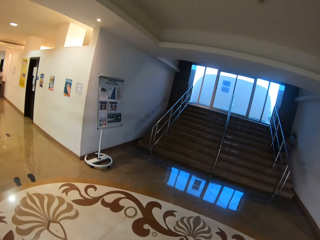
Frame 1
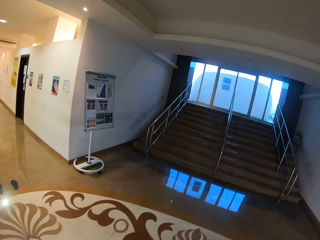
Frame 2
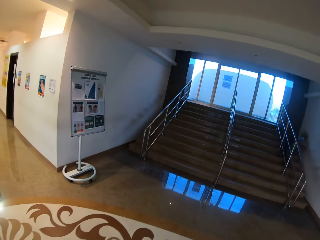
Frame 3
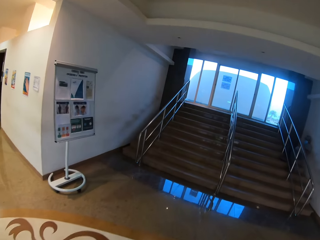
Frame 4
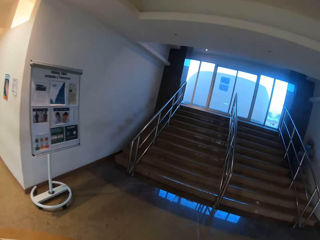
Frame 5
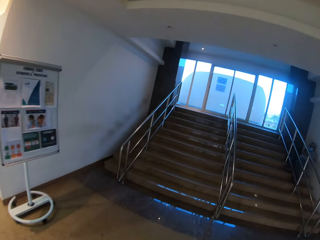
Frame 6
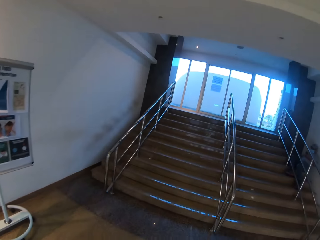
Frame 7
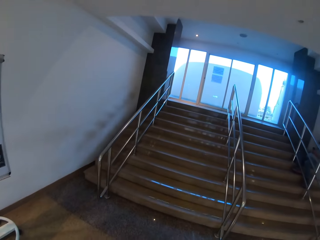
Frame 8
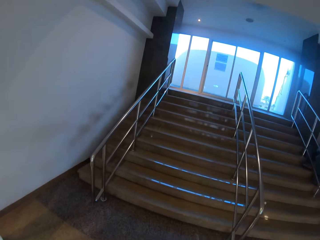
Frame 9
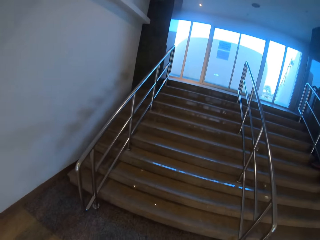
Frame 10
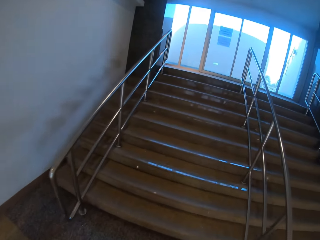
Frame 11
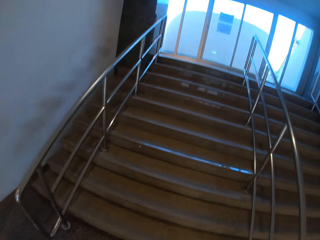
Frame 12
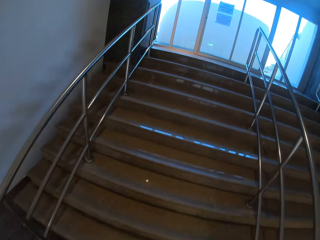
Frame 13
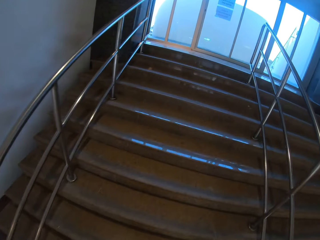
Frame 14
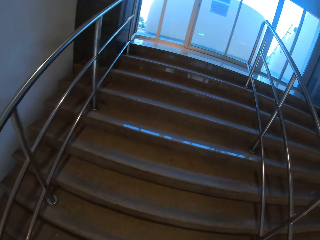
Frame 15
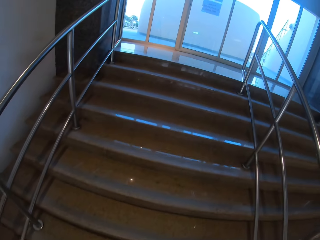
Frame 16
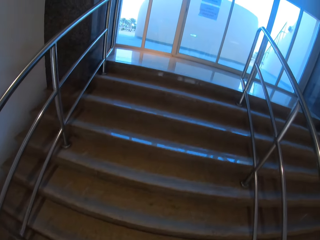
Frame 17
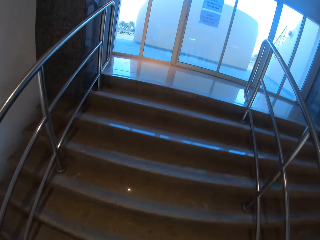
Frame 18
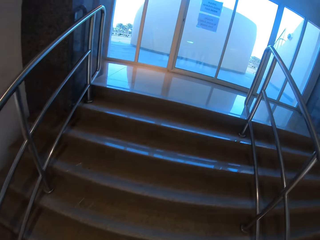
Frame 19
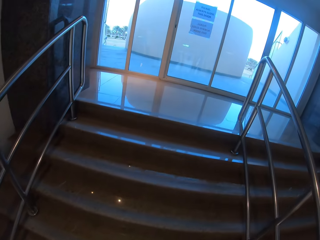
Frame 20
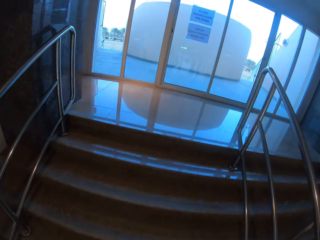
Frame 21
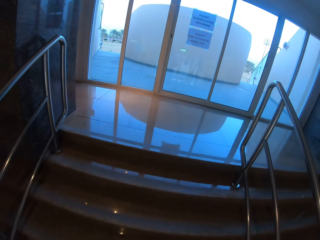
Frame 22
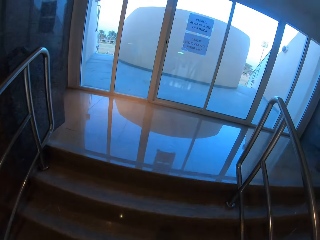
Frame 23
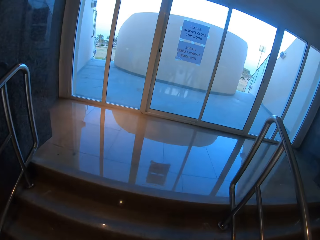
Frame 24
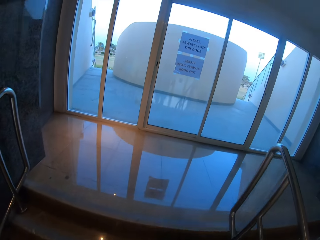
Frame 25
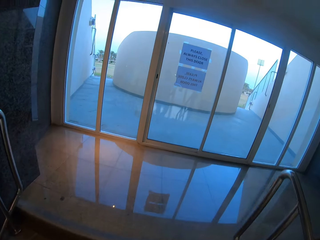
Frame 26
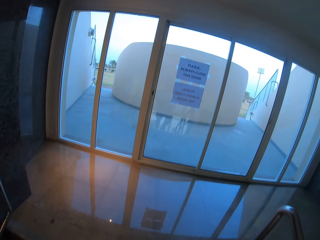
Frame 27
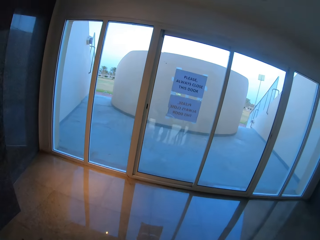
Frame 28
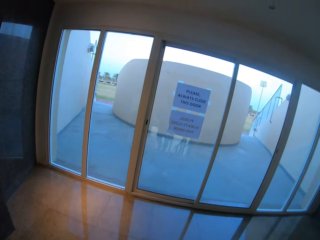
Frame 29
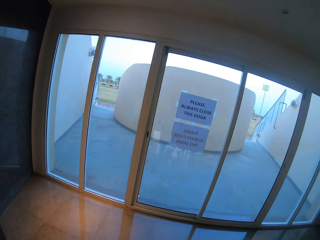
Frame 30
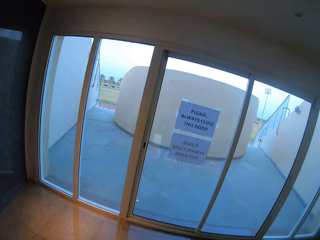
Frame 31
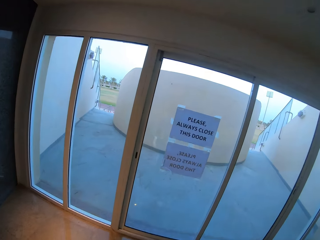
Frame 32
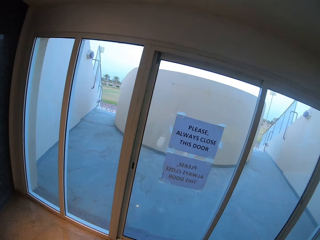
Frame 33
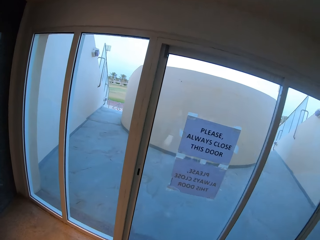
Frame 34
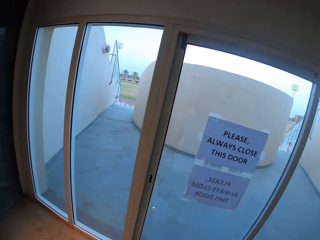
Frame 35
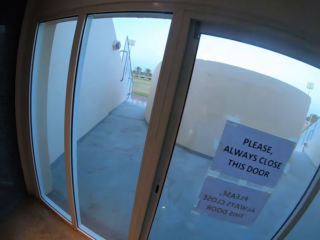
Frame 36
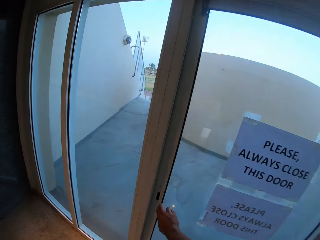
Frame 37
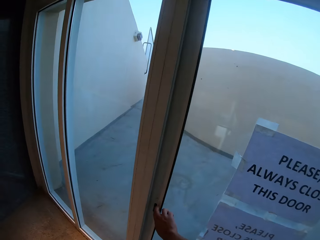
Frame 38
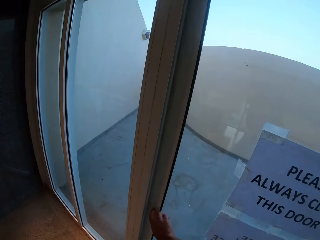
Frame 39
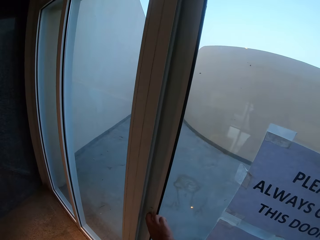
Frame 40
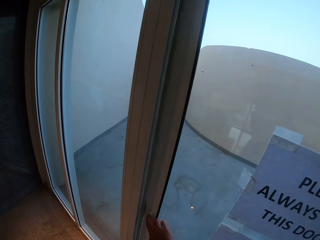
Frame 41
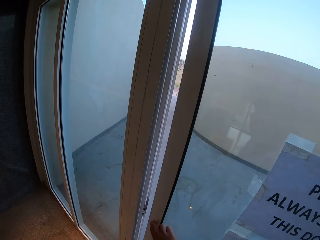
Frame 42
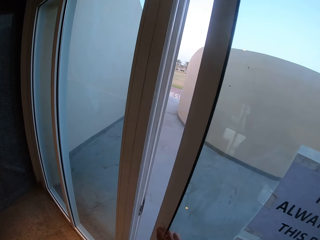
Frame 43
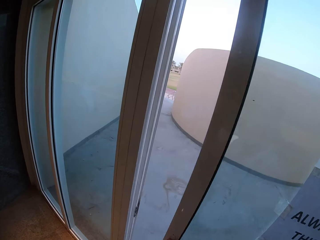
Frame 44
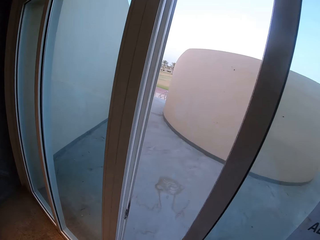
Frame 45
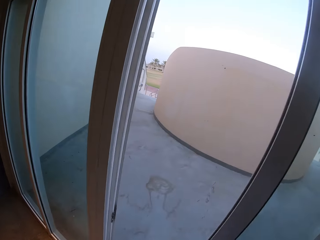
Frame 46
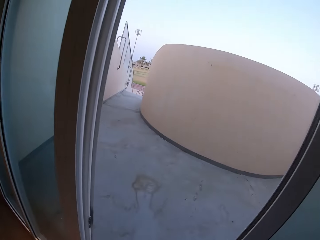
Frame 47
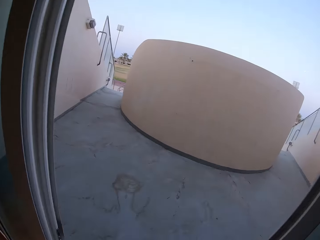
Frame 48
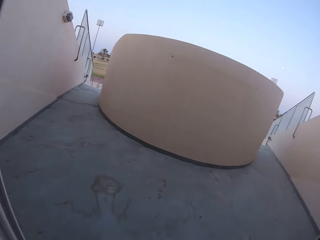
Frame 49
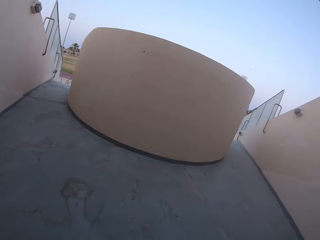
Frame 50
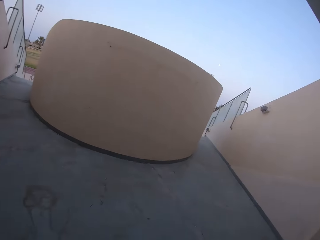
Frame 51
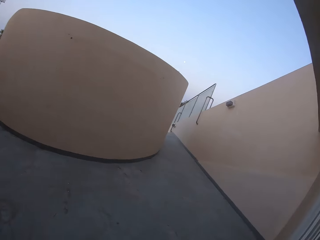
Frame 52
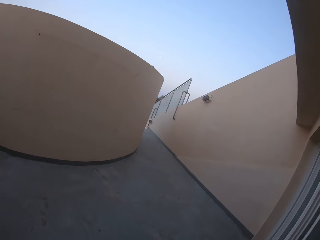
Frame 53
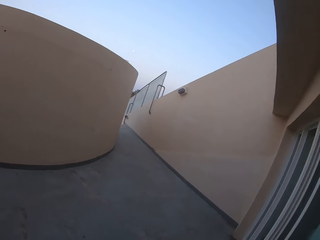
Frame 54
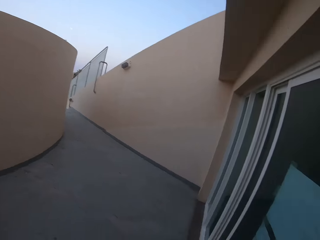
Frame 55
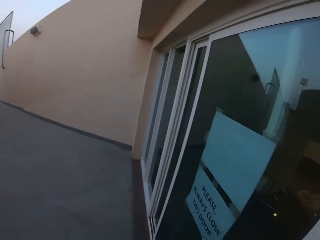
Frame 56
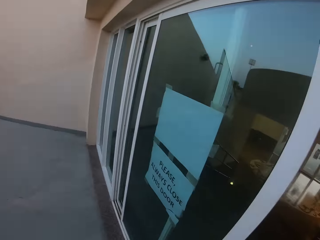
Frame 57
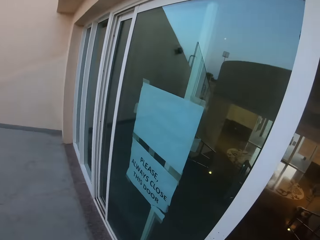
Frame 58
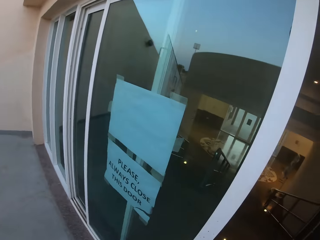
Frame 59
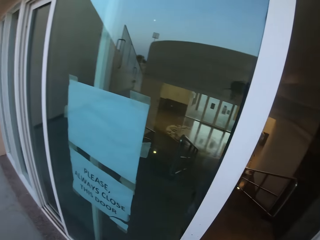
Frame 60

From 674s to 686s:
The camera wearer enters and looks left. They walk up the stairs. They slide the door open.

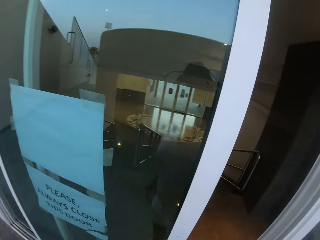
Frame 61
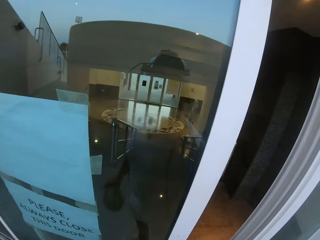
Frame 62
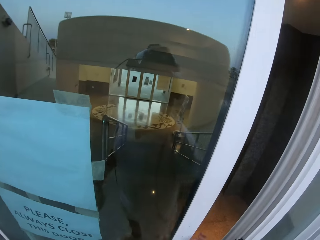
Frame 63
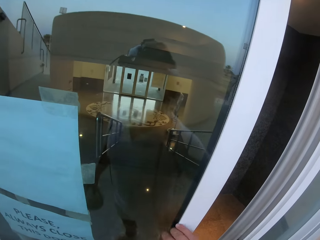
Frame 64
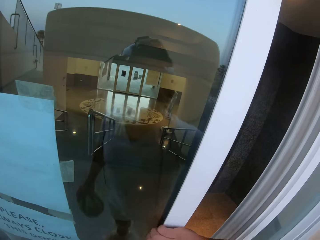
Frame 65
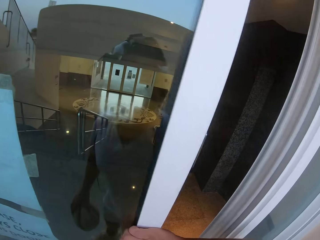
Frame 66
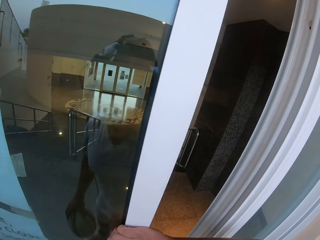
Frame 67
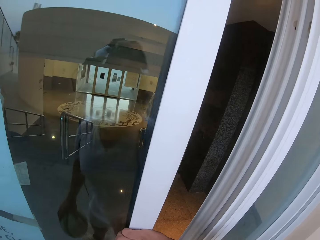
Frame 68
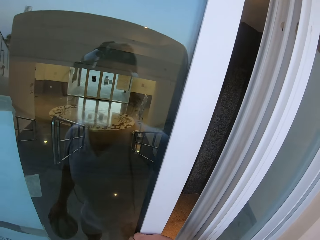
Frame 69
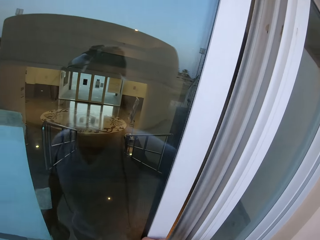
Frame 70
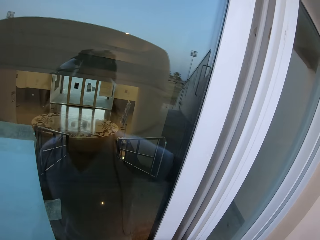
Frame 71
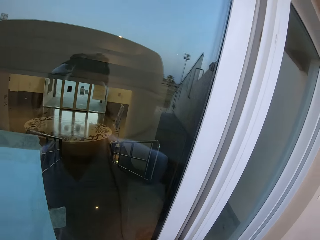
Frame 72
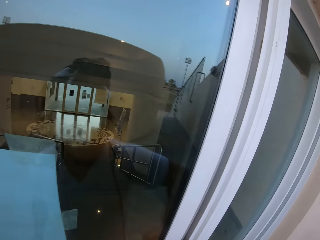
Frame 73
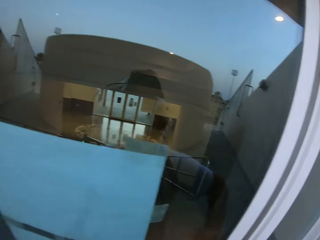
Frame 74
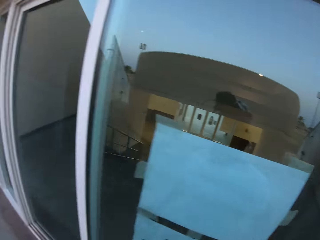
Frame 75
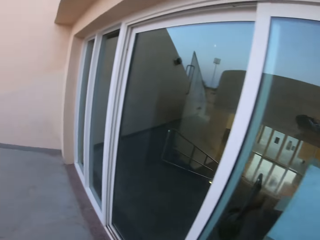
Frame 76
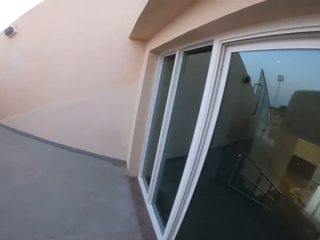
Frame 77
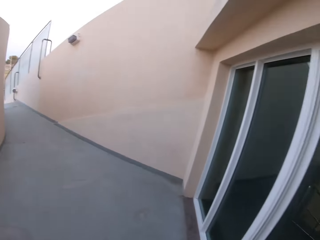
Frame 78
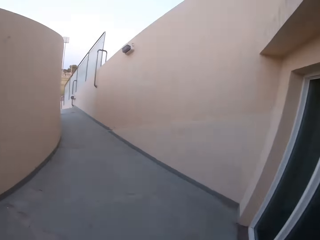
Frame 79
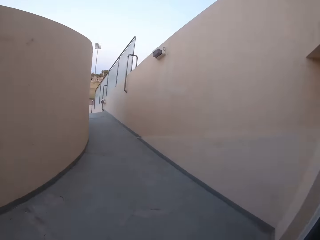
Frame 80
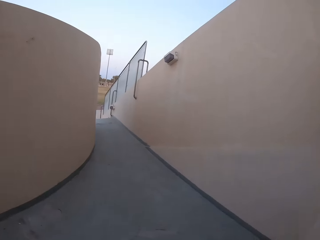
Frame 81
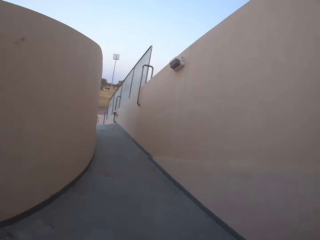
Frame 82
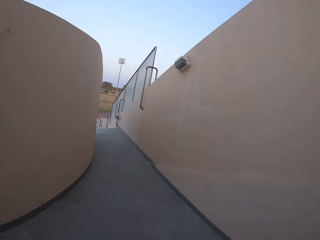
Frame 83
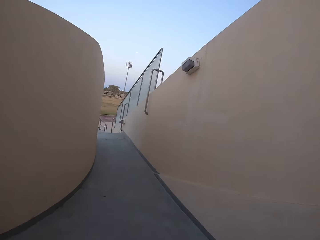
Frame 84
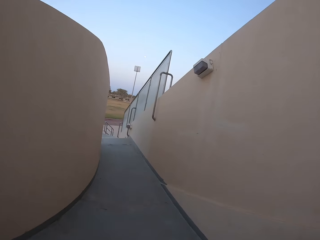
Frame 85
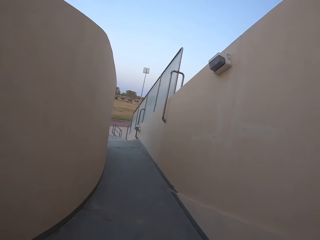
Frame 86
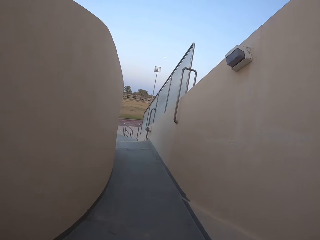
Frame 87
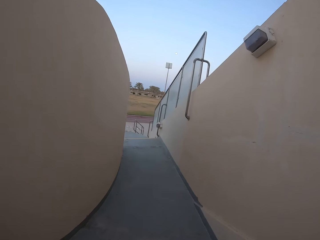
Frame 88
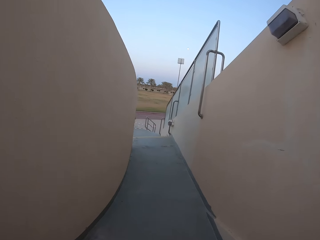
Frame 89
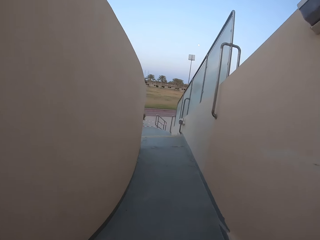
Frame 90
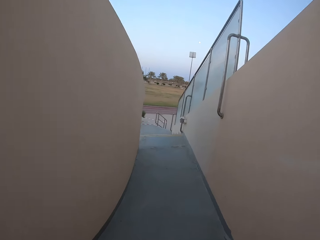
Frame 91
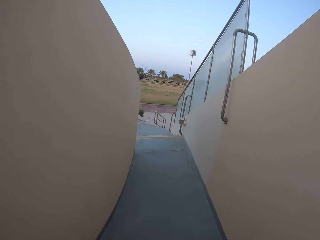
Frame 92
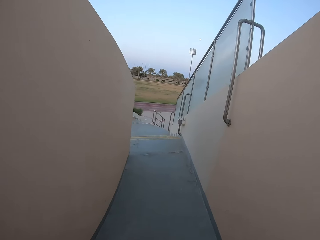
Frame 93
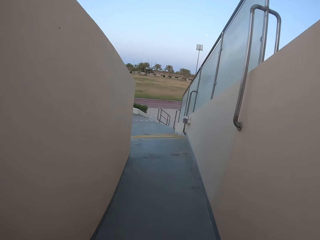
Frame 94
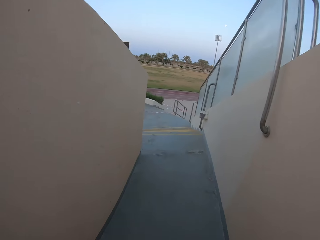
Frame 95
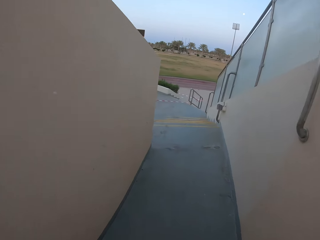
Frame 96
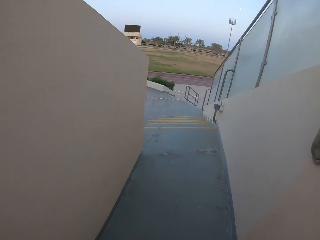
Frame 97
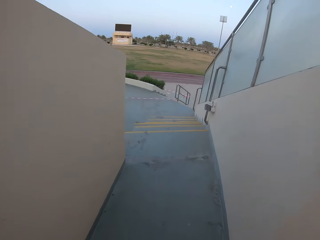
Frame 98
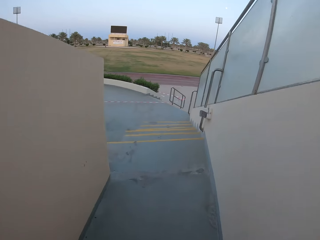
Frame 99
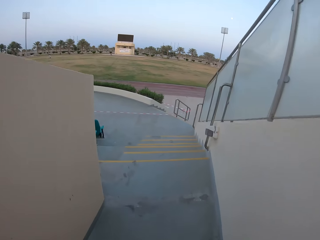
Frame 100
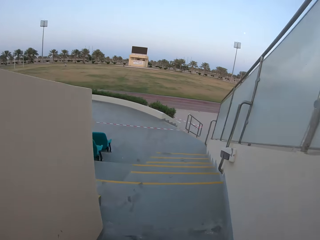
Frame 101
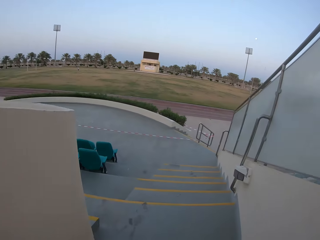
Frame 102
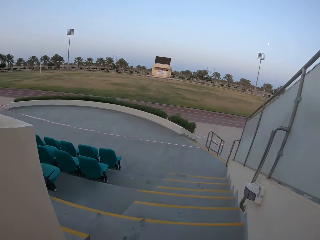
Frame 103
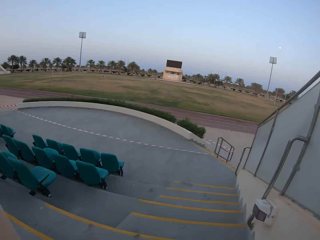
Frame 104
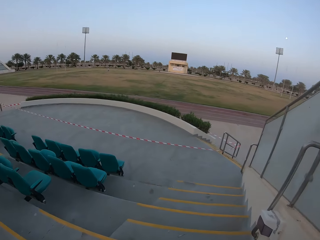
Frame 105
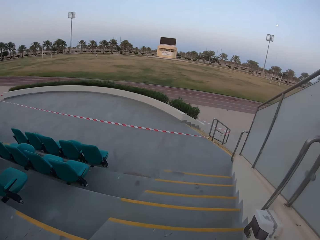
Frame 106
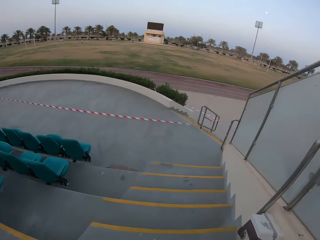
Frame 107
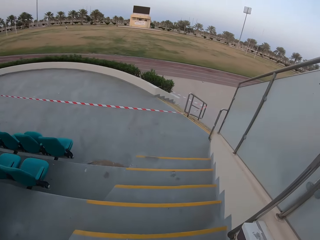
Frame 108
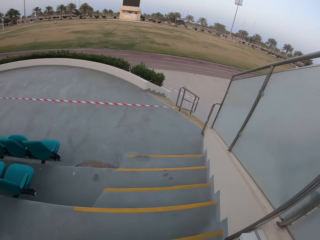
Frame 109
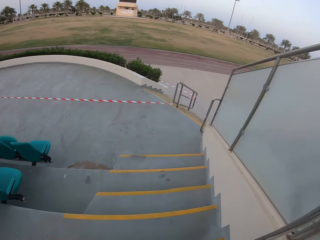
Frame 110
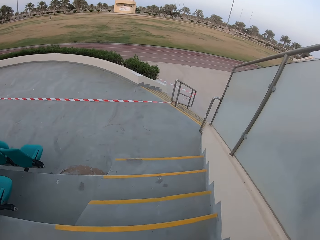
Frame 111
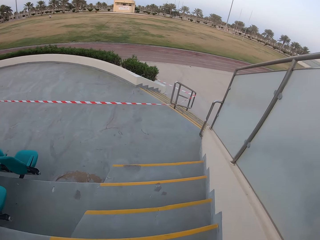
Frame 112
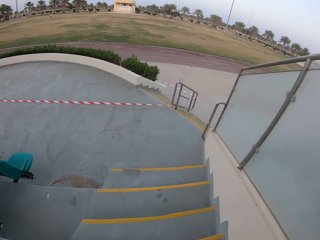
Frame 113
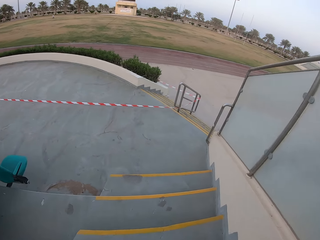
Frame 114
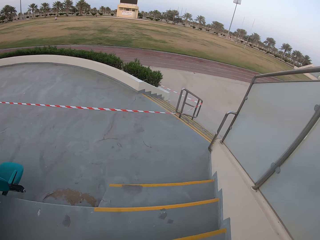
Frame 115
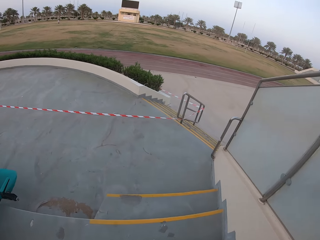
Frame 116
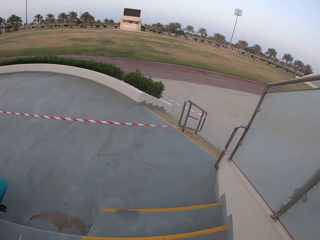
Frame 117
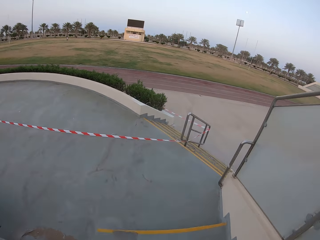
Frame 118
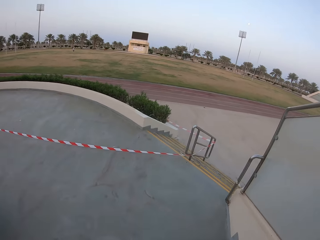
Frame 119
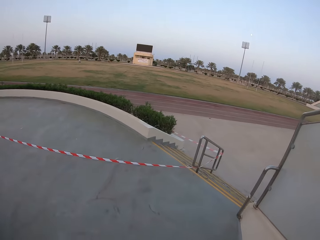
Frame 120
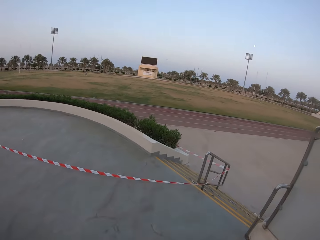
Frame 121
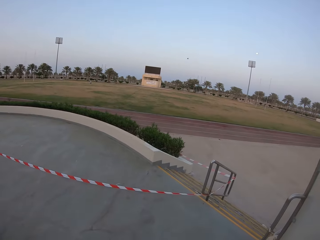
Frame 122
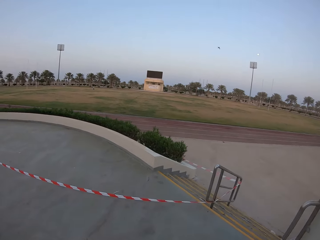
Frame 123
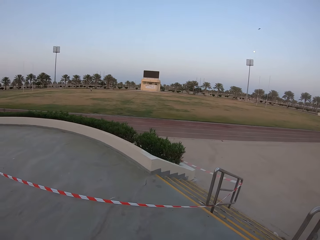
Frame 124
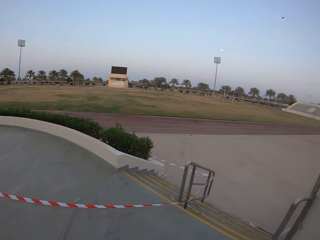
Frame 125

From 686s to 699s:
The camera wearer enters. They slide the door and close it. They walk in the corridor. They turn and walk. They walk down the stairs.
